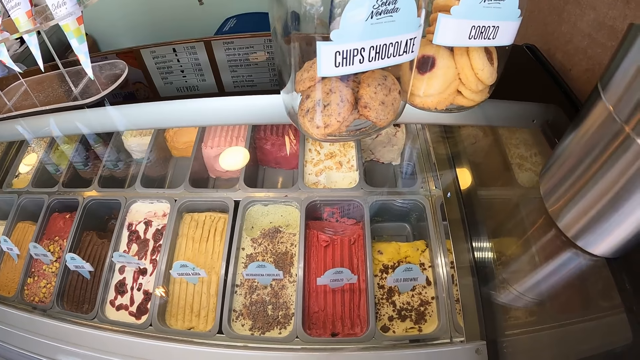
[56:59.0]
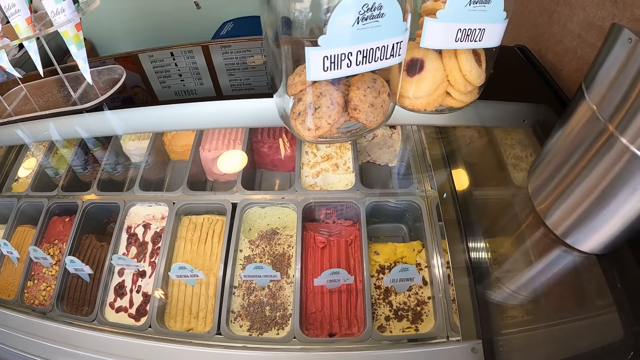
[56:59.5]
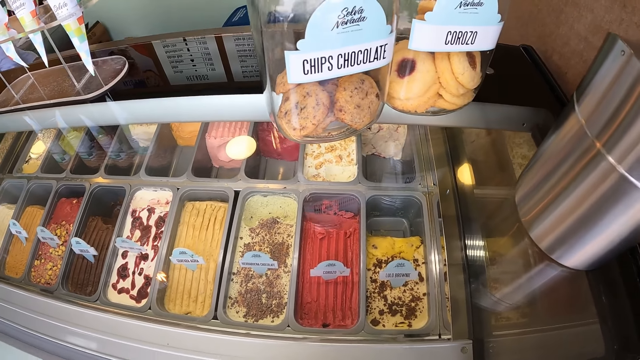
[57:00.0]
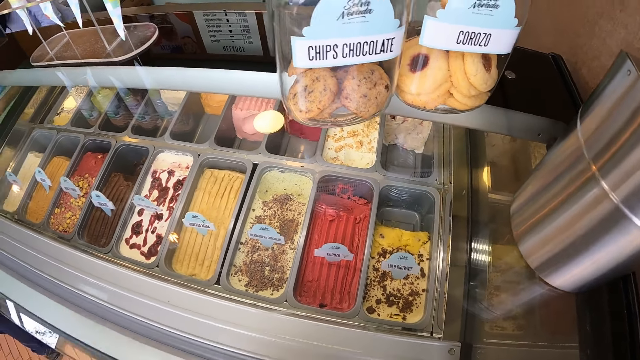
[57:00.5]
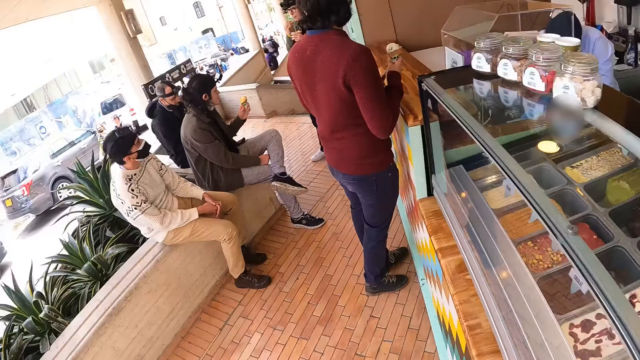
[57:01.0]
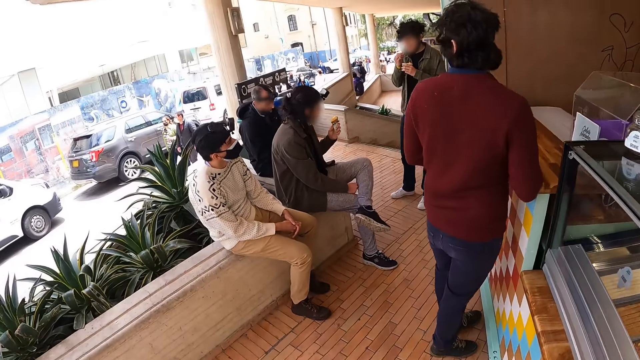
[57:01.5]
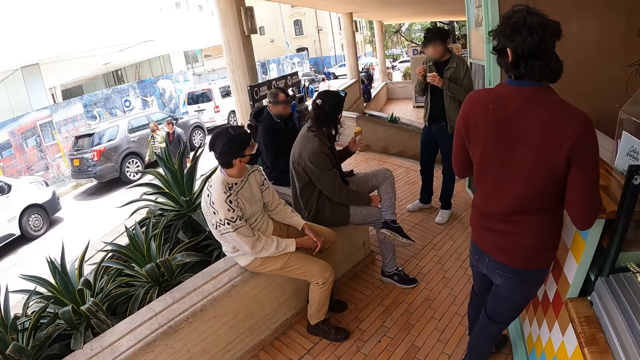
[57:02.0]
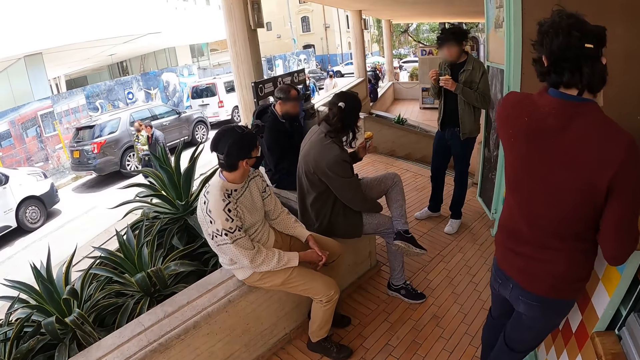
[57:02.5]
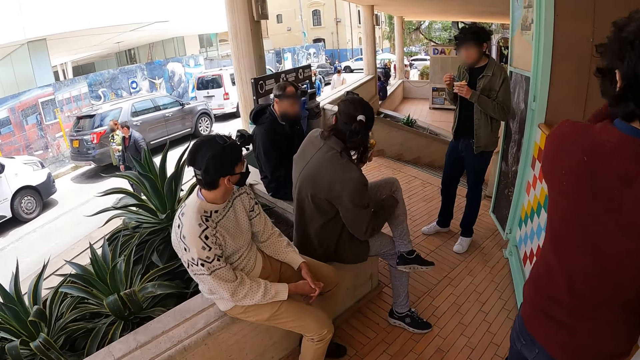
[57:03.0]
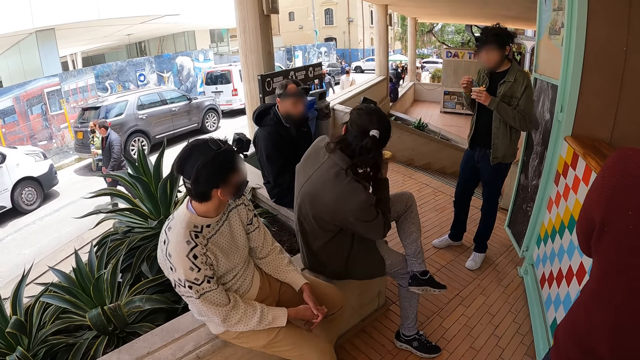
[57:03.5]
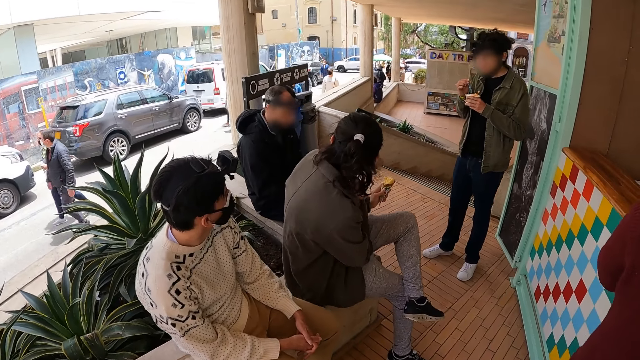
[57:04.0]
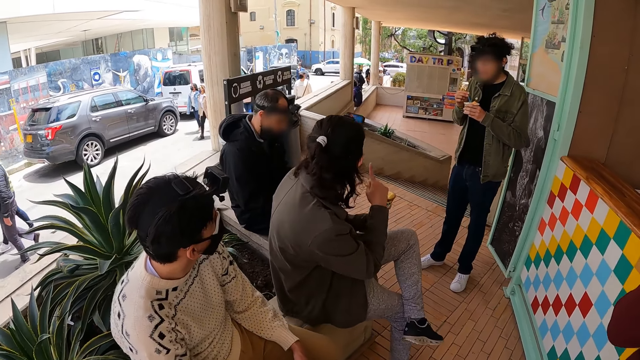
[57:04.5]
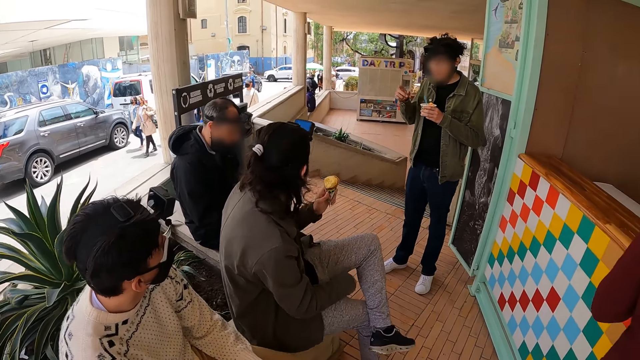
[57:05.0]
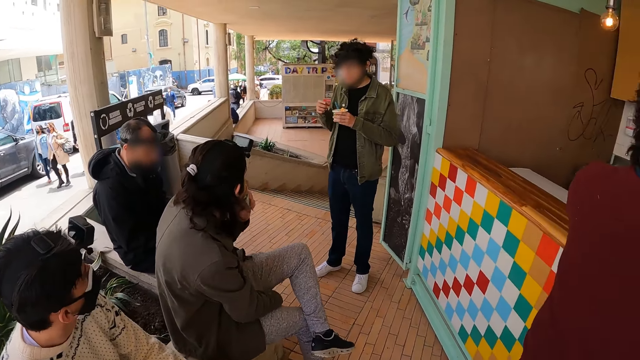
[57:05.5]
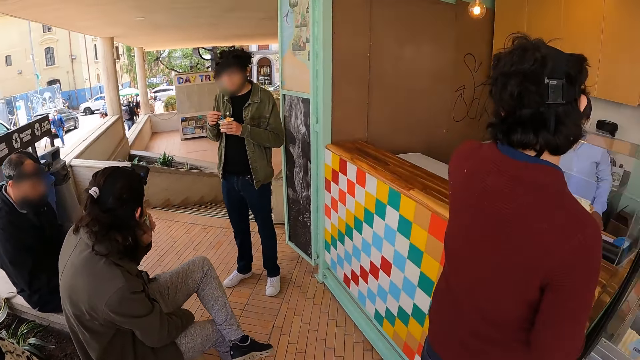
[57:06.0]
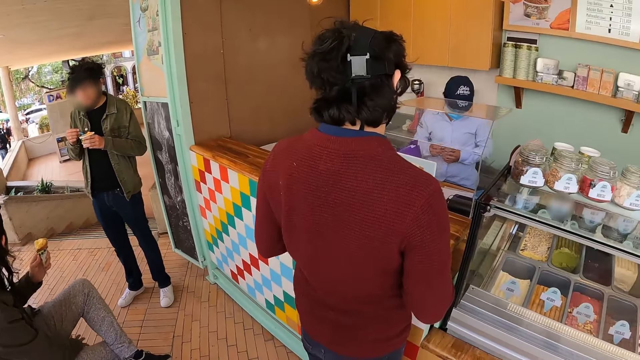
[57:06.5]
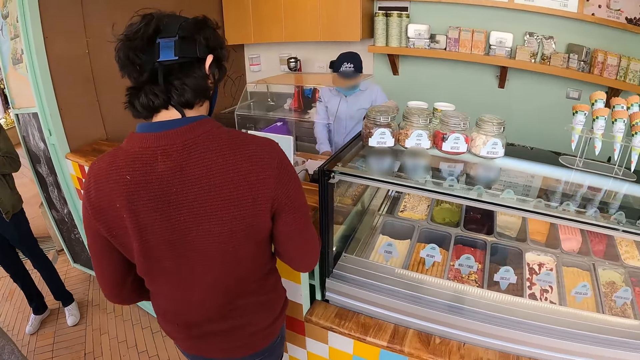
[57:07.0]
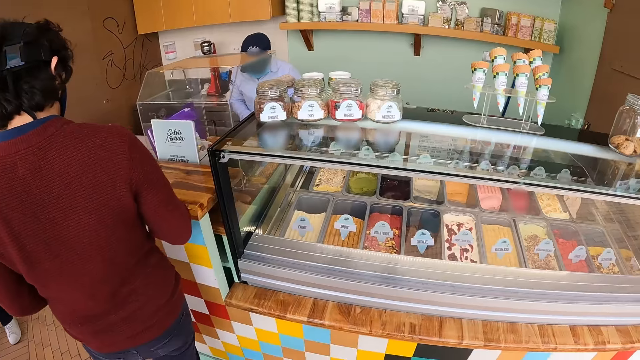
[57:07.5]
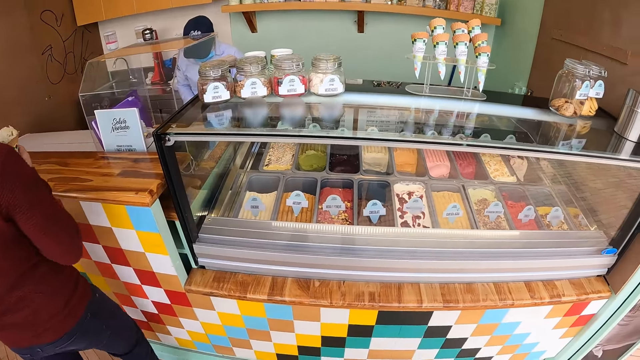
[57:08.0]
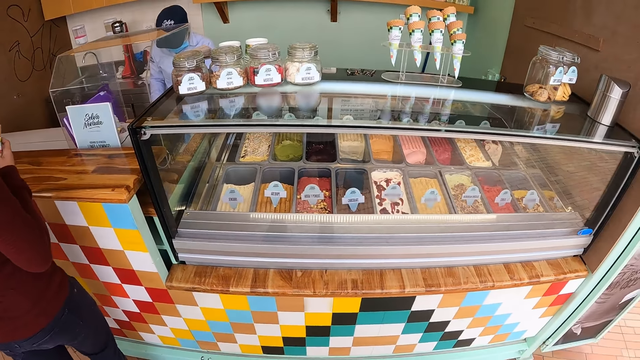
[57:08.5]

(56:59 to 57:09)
The camera wearer walks around in the veranda and looks around the compound. A shopkeeper adjusts notes.

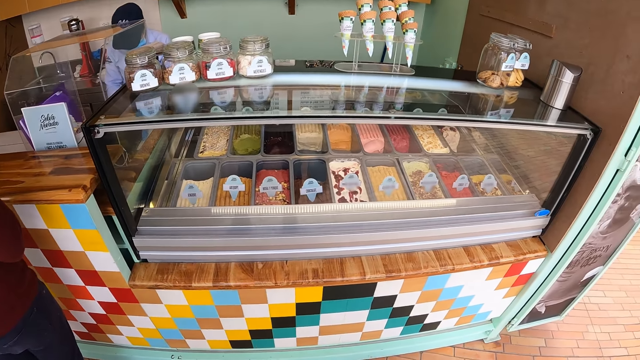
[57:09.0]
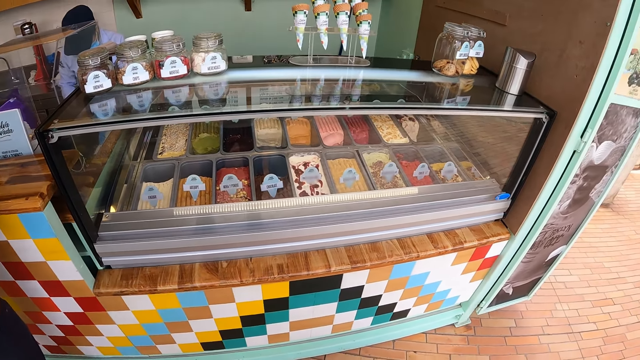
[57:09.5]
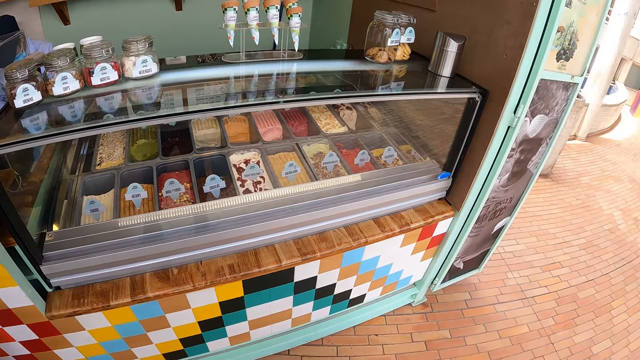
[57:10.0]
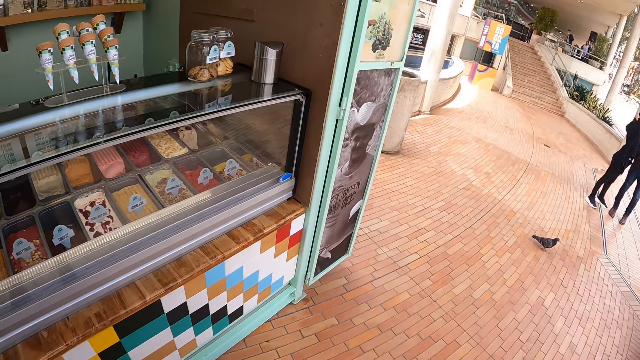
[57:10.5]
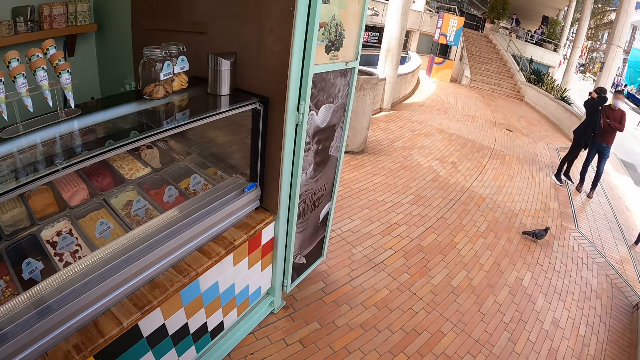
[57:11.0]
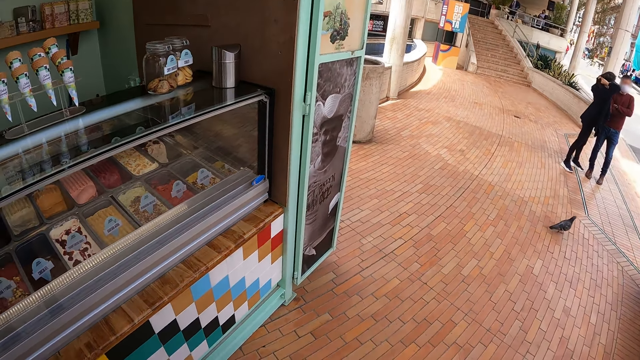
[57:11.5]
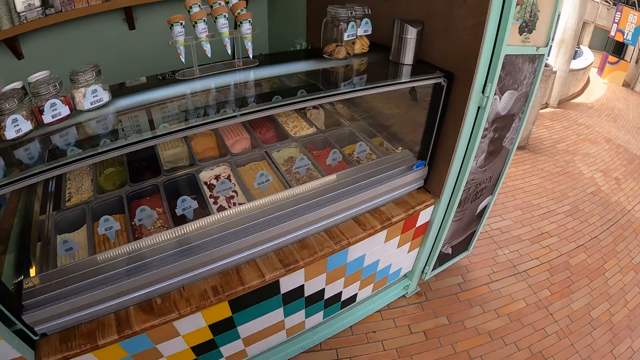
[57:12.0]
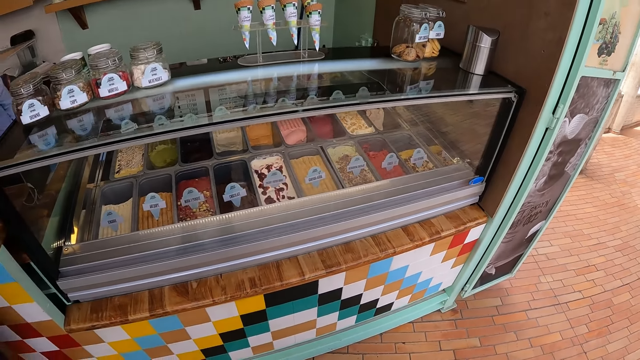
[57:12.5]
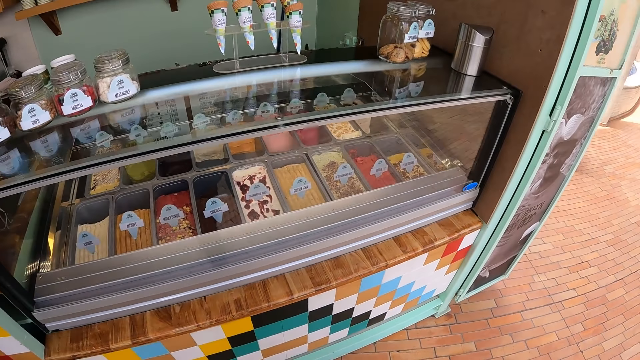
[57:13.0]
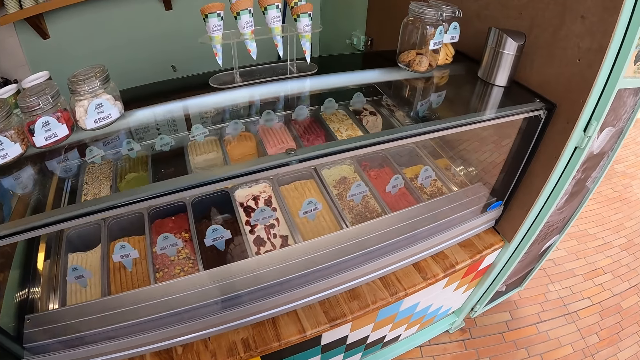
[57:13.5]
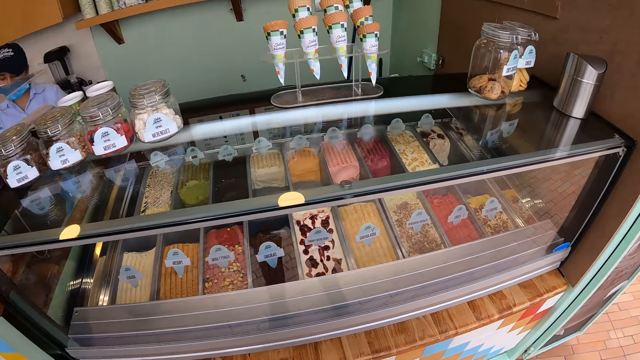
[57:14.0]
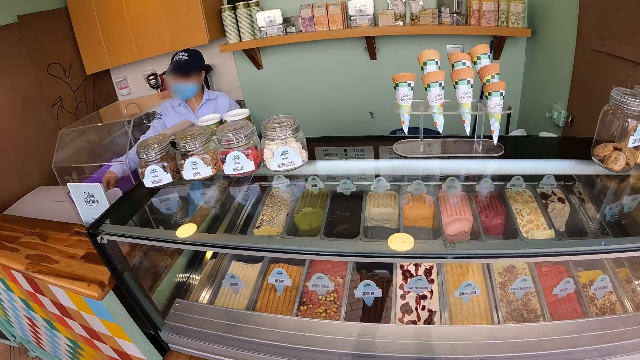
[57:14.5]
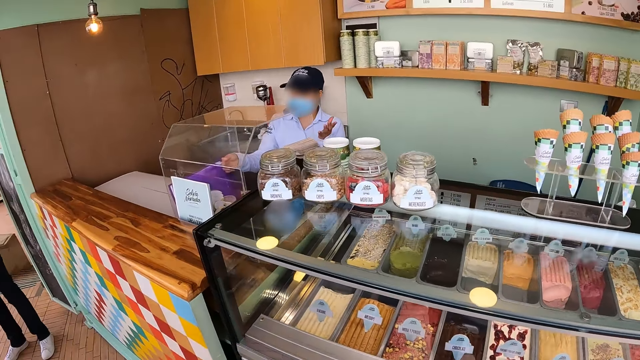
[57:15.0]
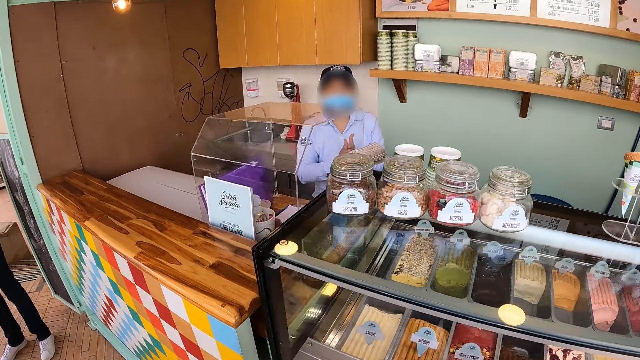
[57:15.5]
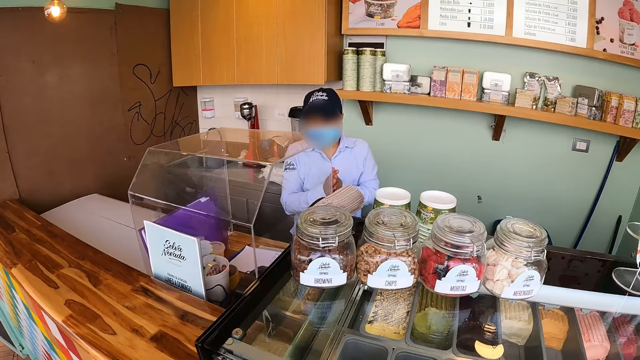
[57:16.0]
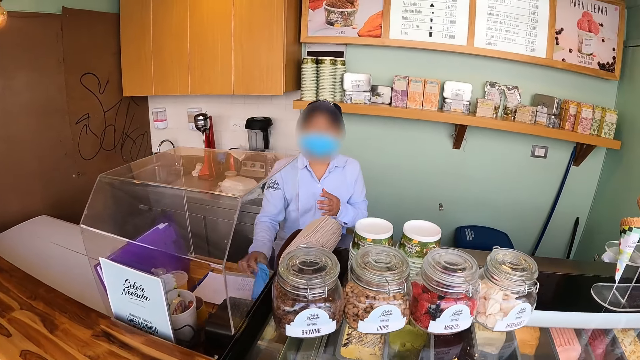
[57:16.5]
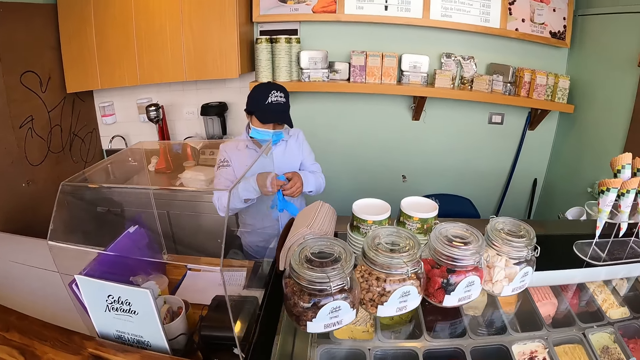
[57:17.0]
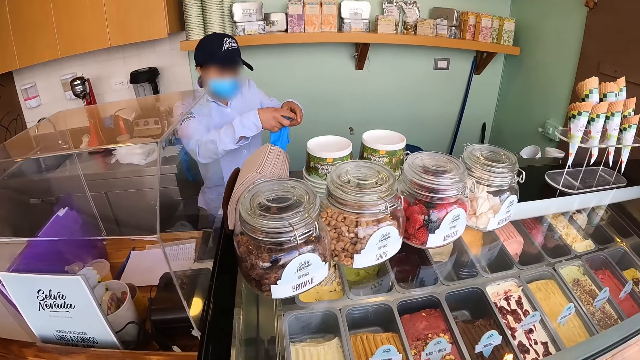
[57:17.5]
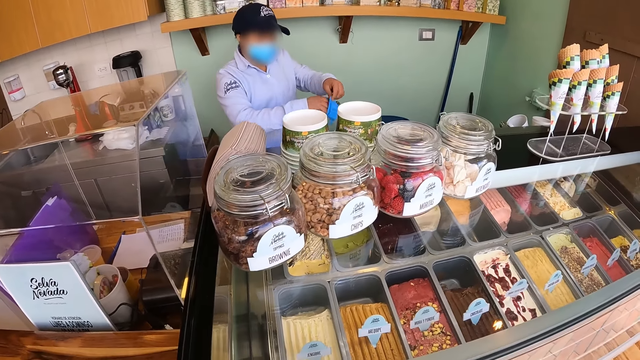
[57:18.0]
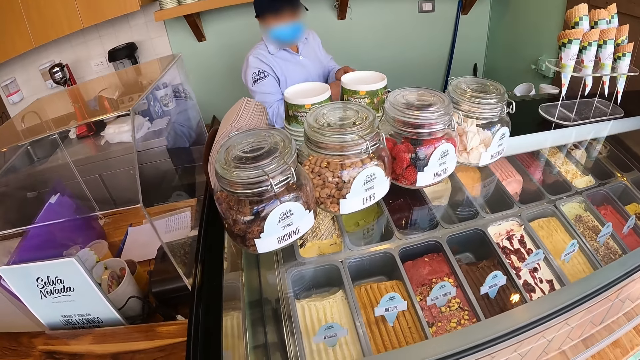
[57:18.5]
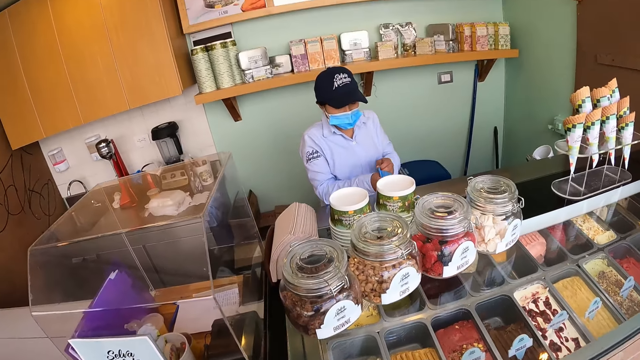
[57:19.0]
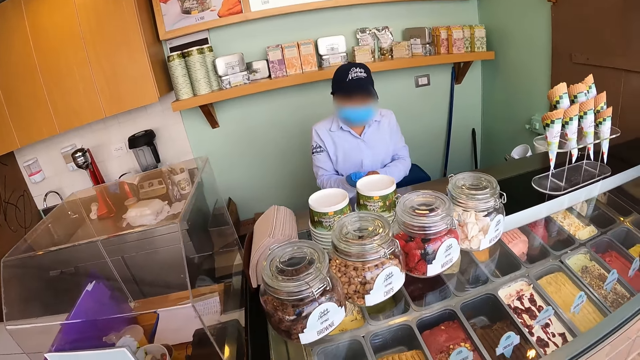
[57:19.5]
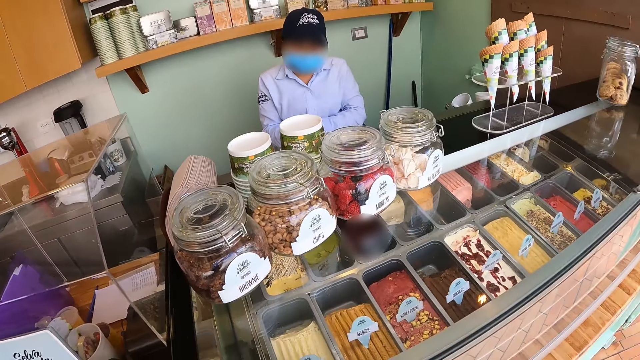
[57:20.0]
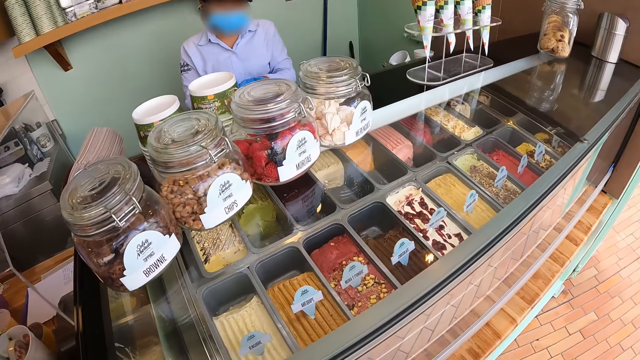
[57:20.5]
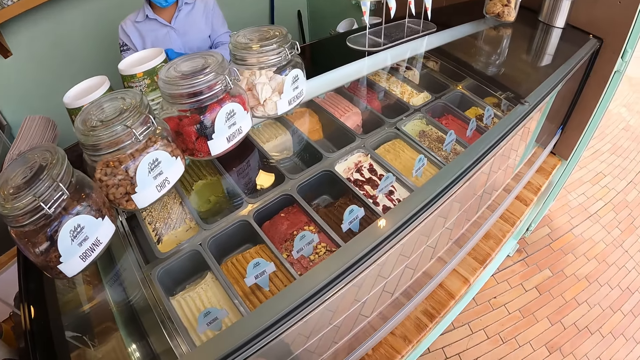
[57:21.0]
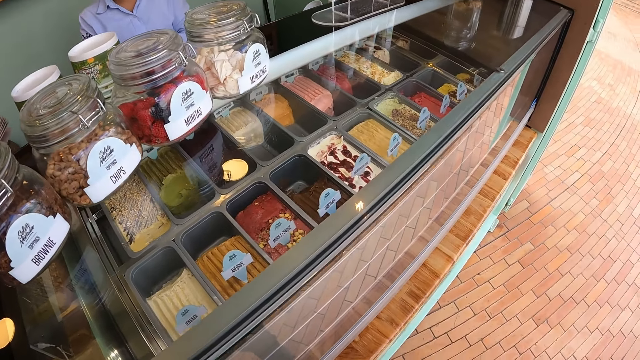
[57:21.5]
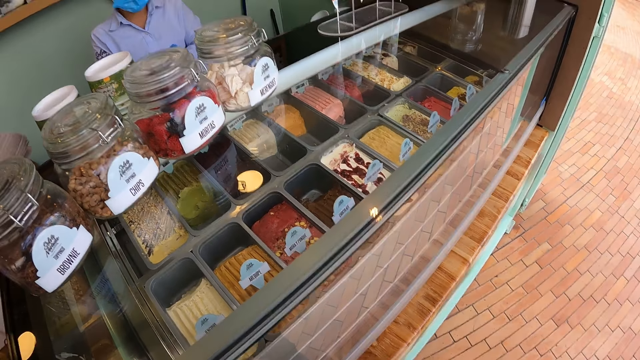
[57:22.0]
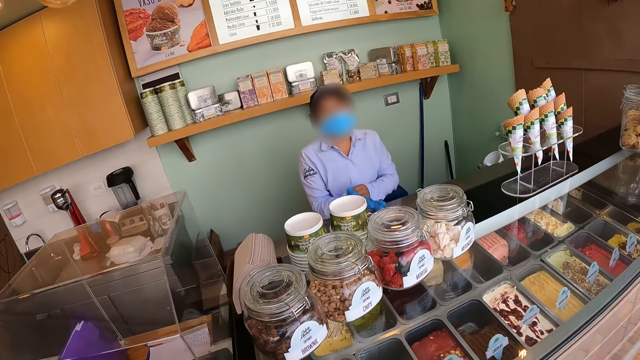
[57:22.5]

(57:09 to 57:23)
The camera wearer moves towards the ice cream display counter. A shopkeeper rubs hands, picks up a glove, adjusts the glove, and wears the glove.
